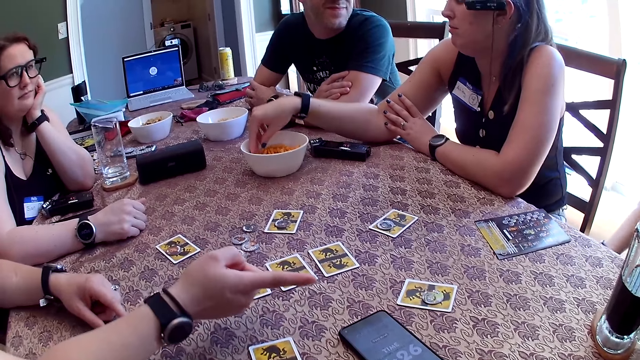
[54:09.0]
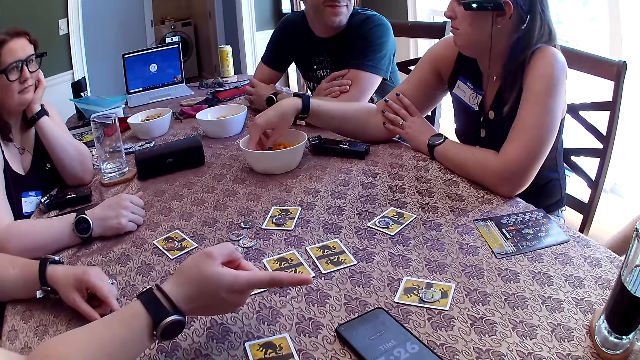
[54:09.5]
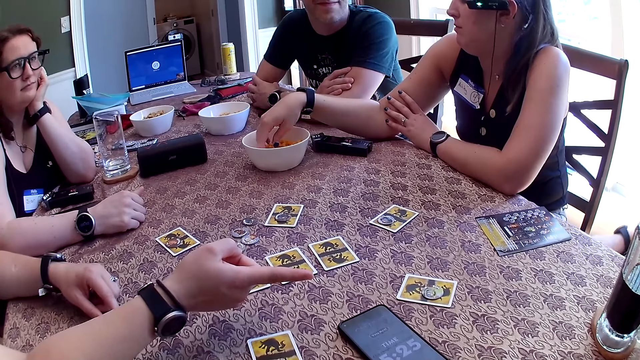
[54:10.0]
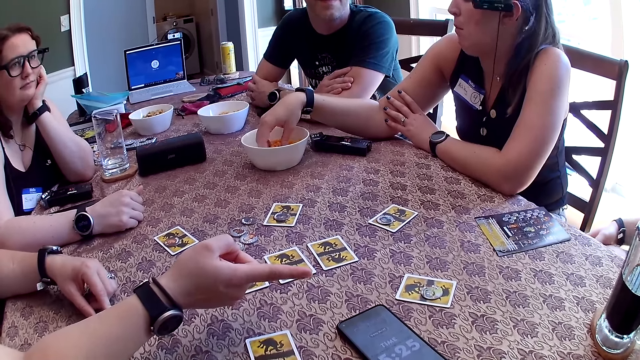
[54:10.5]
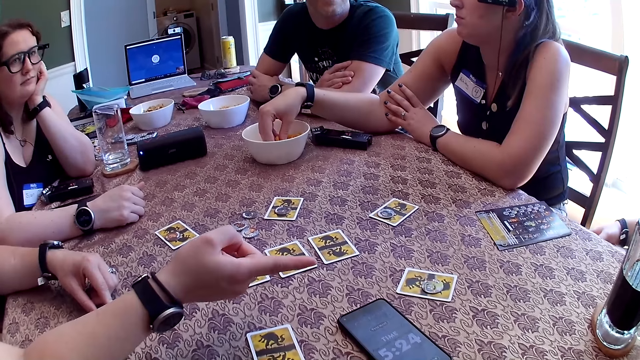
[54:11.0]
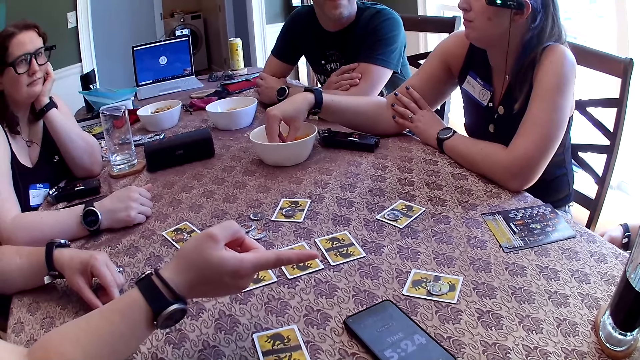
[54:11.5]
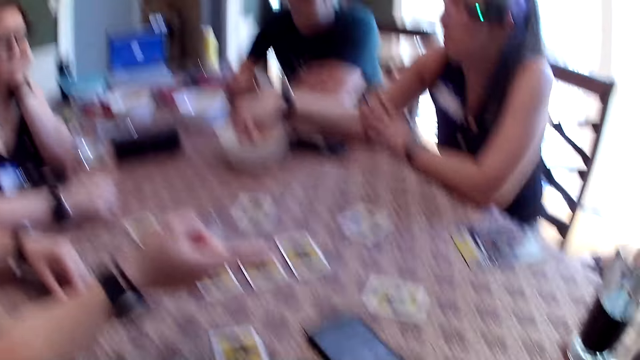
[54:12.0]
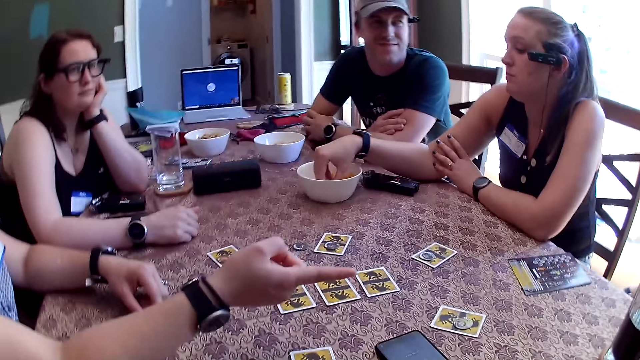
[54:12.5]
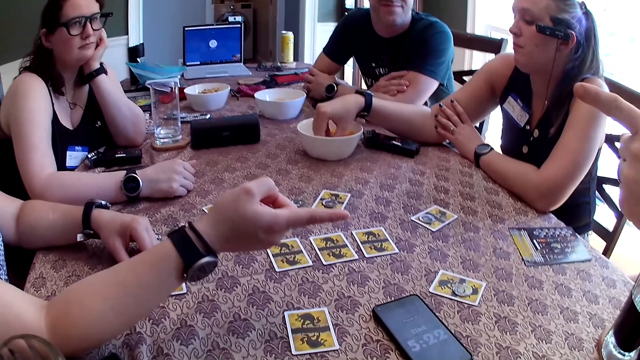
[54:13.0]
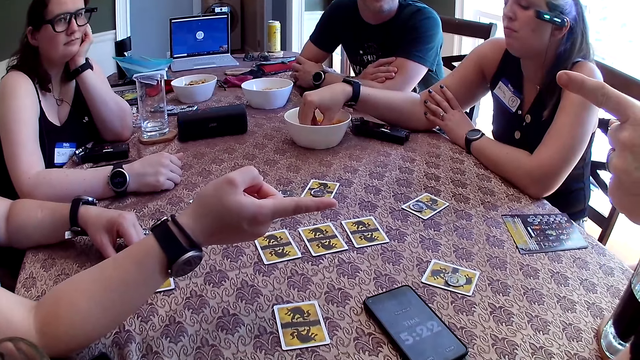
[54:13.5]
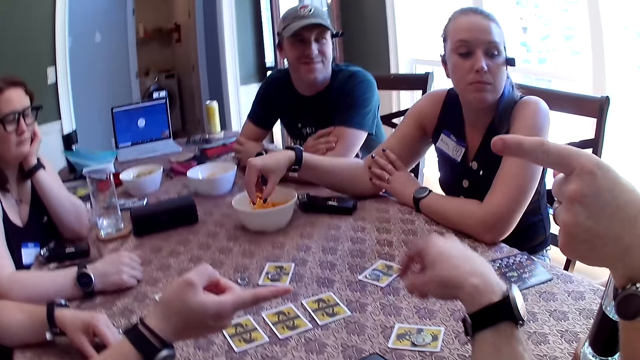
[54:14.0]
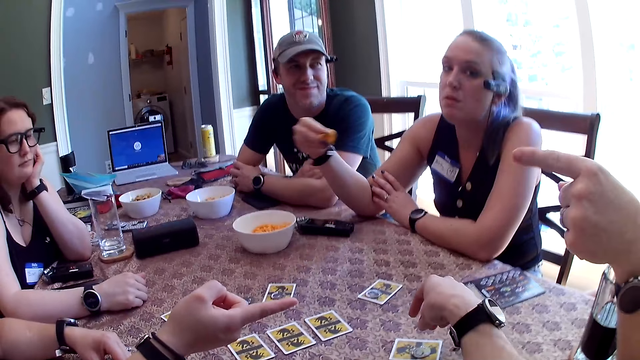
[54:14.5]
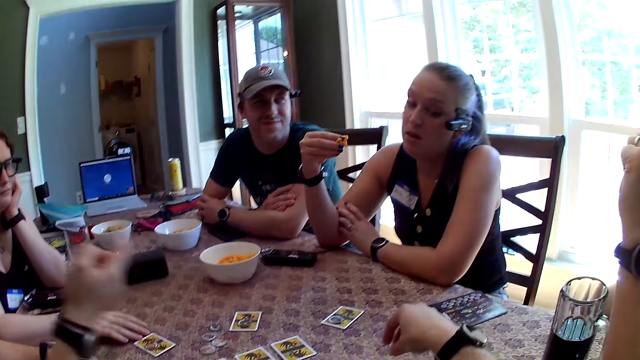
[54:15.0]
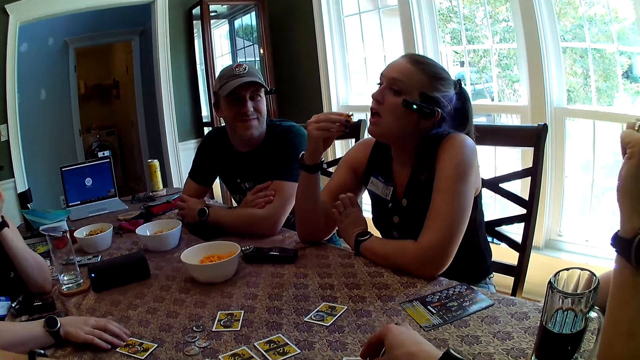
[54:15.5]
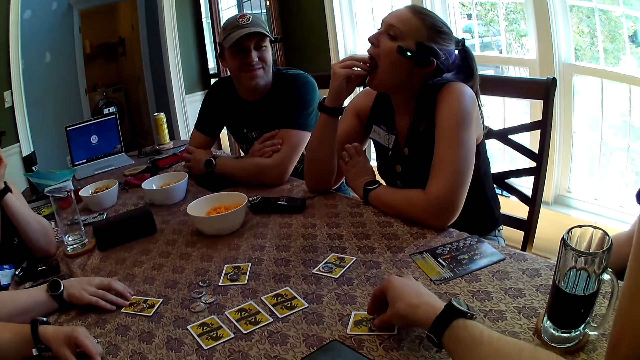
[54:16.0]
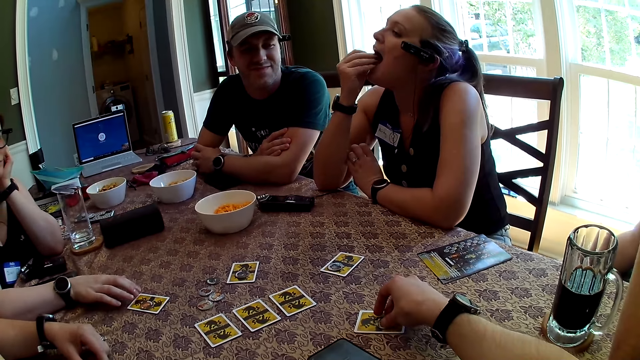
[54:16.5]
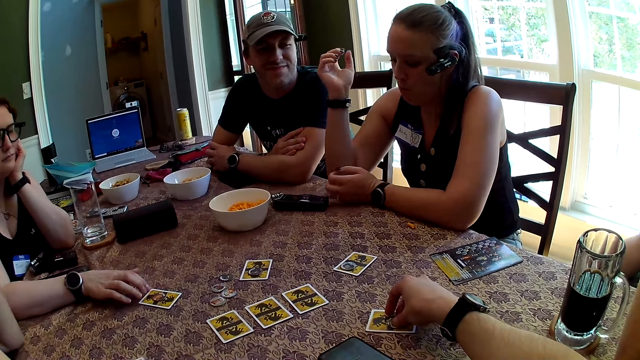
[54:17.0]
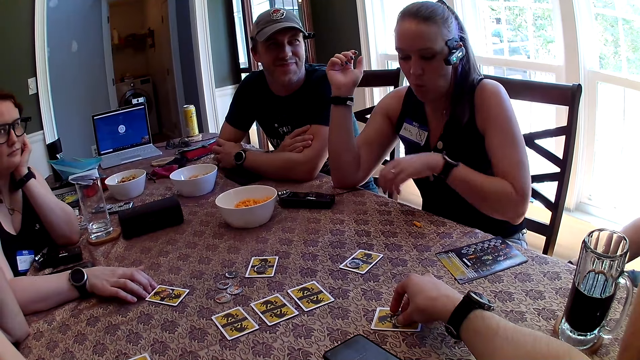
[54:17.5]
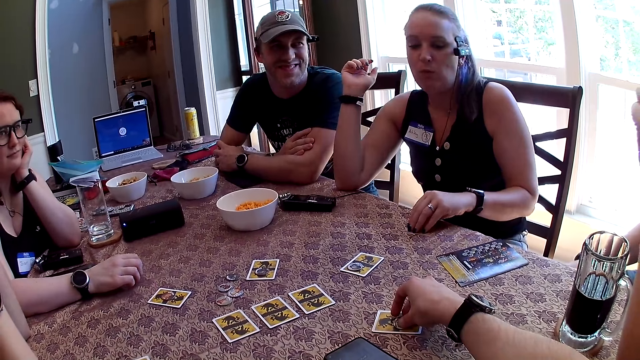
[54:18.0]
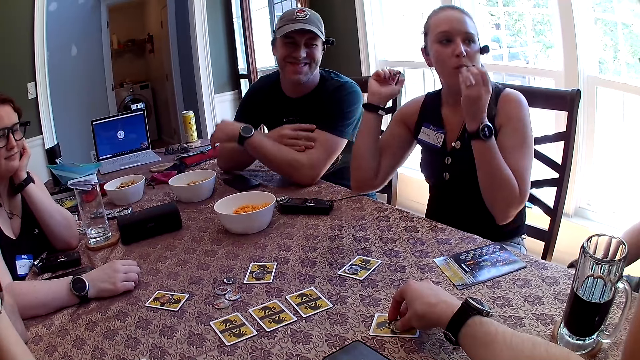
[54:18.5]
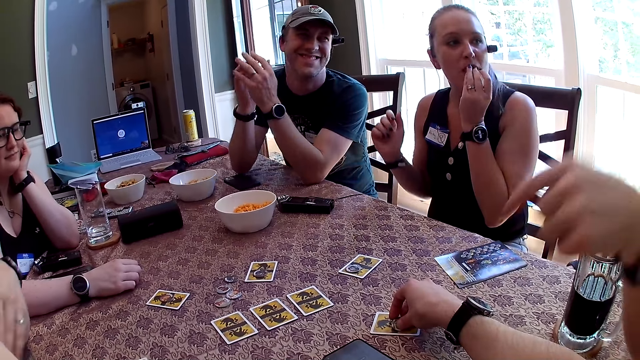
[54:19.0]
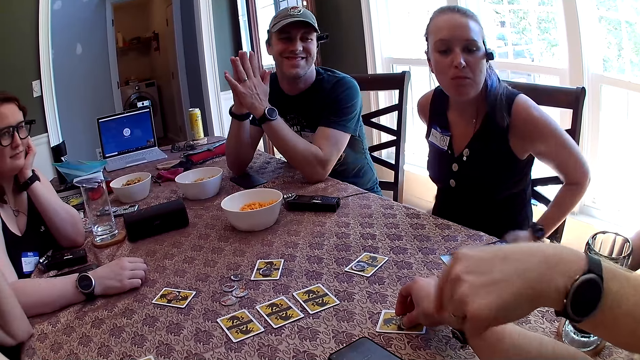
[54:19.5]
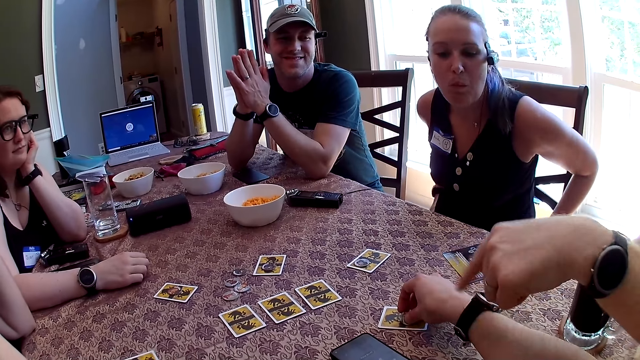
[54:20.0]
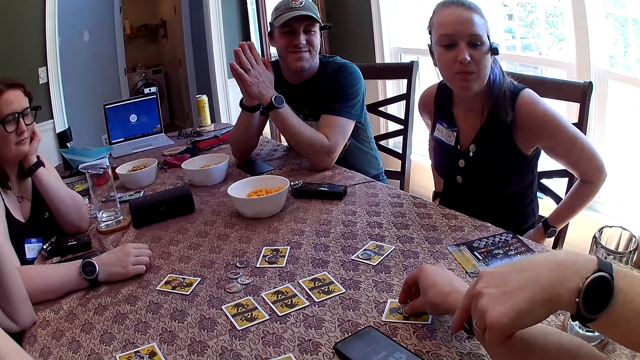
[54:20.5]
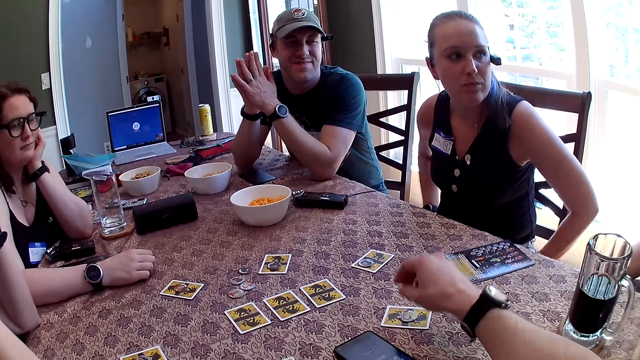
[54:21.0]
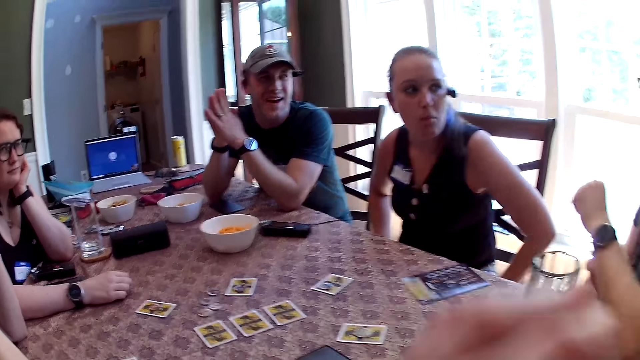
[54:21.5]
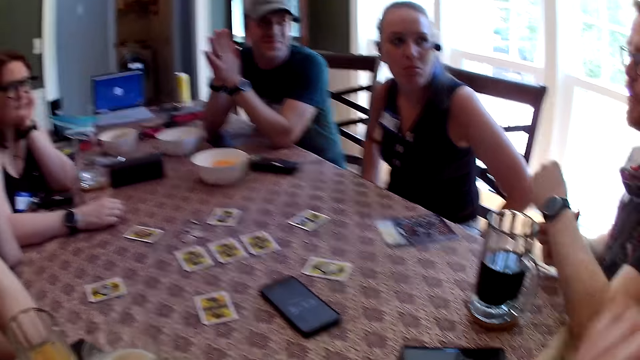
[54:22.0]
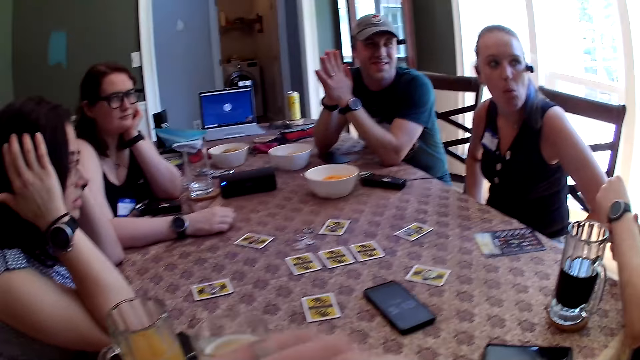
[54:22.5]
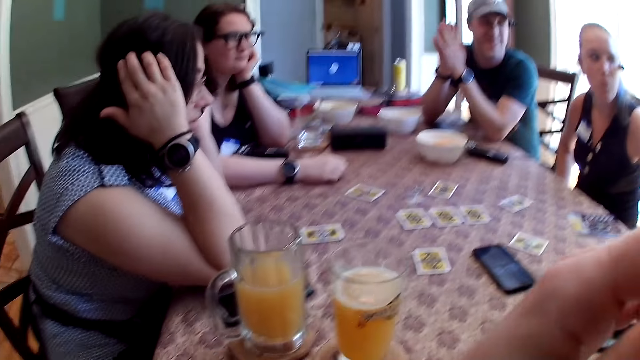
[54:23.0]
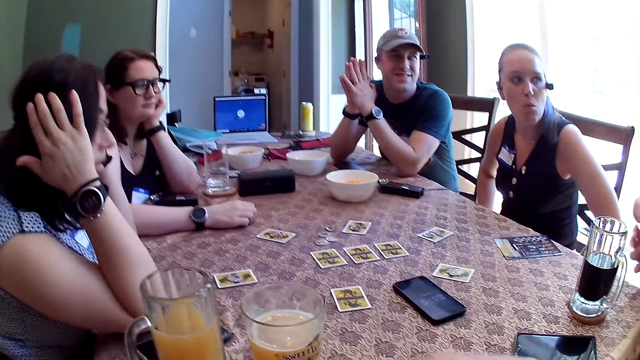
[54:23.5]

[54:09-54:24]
The woman puts her right hand in the bowl on the table. The woman picks a snack from the bowl on the table with her left hand. Another woman touches a card. The camera wearer touches a token on the card on the table with his right hand. A third woman eats snacks. The third woman drops a biscuit on the table from her right hand. A fourth woman raises a hand. The third woman picks the biscuit from the table with her left hand. The second woman folds a hand. The third woman eats the biscuit in her left hand. A man joins both hands together. Another man talks. The third woman puts her hands on her legs. The camera wearer touches the token on the card on the table with his right hand. He converses with the group of people at the table. The other man touches a hand. The camera wearer raises his hand.

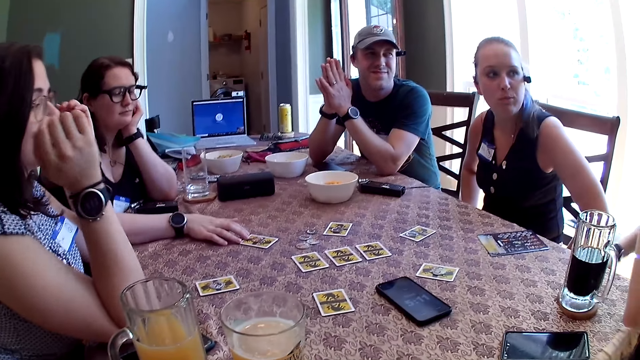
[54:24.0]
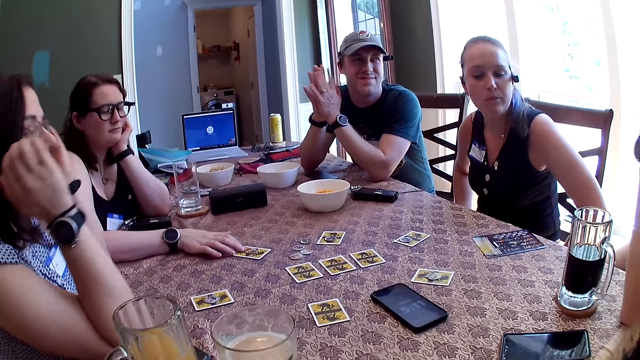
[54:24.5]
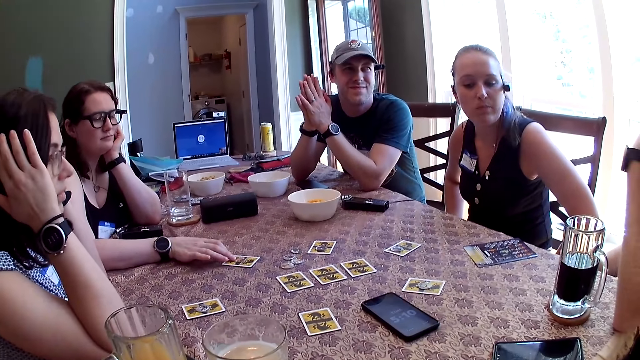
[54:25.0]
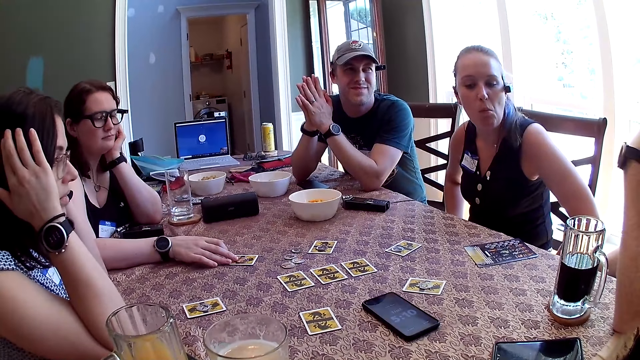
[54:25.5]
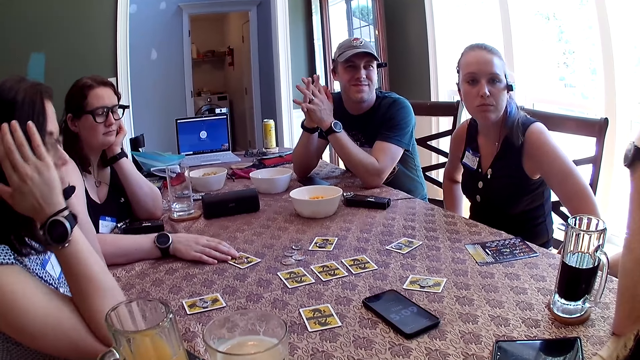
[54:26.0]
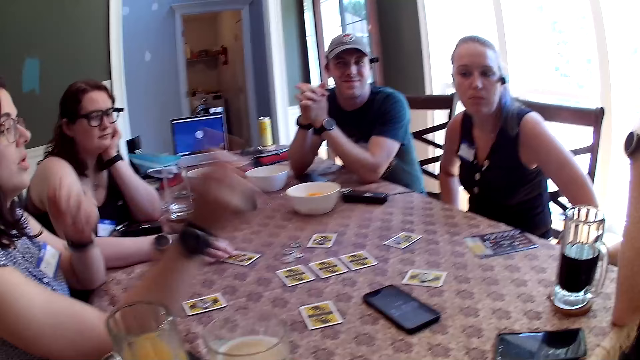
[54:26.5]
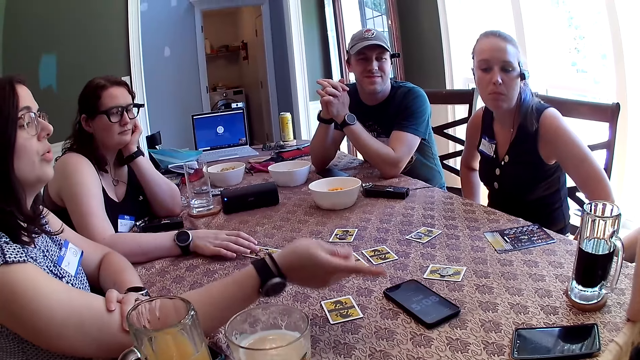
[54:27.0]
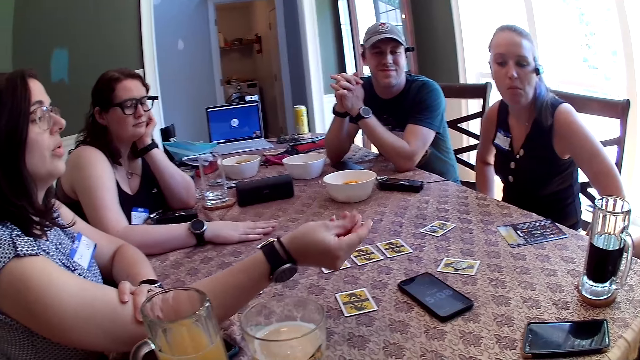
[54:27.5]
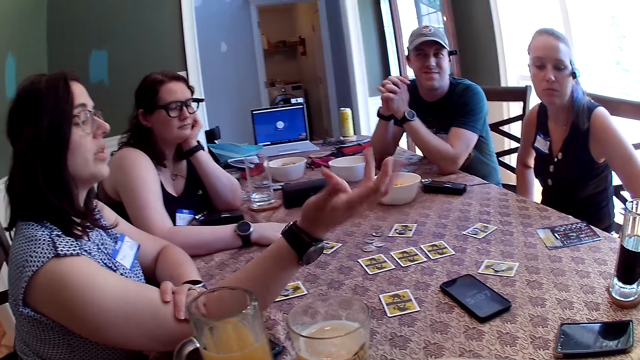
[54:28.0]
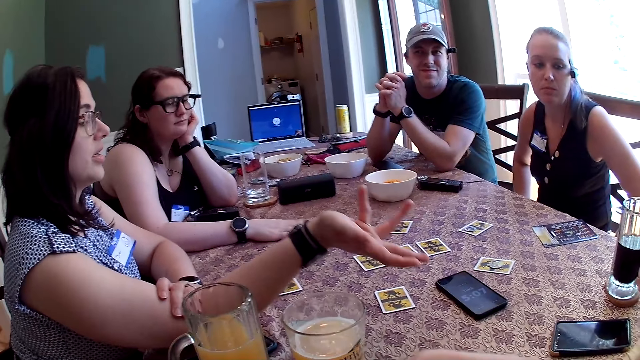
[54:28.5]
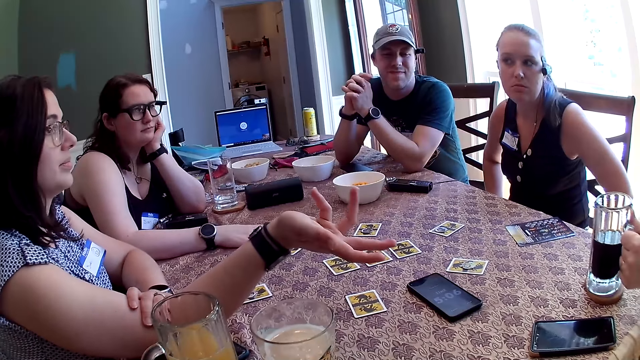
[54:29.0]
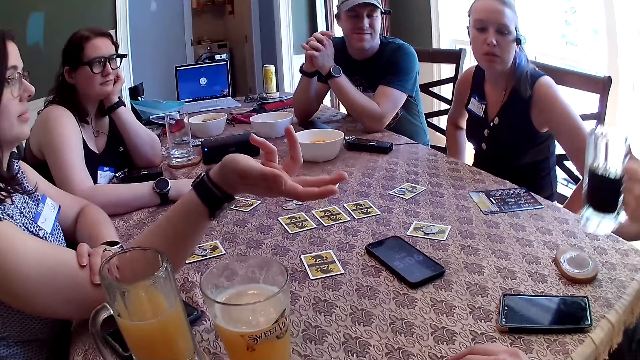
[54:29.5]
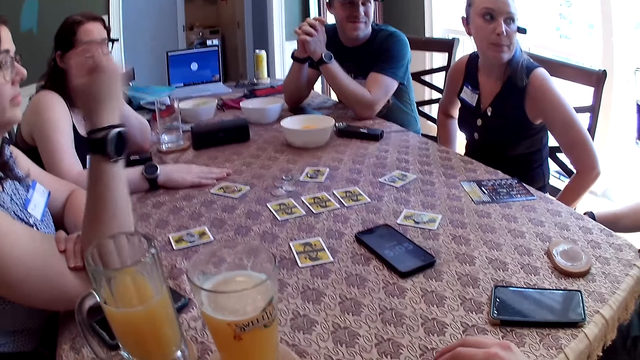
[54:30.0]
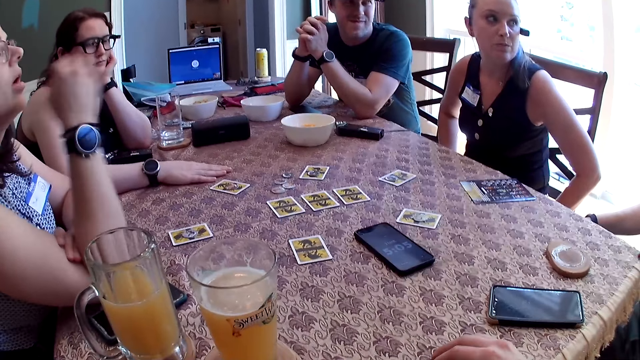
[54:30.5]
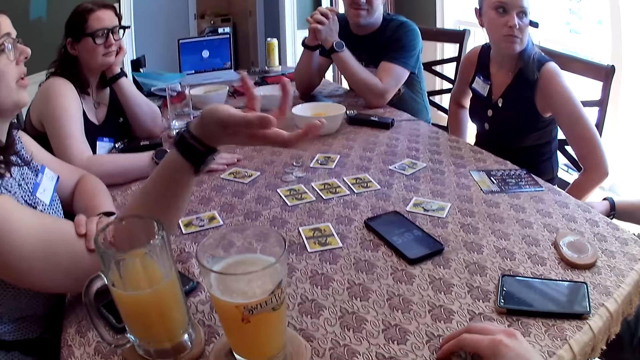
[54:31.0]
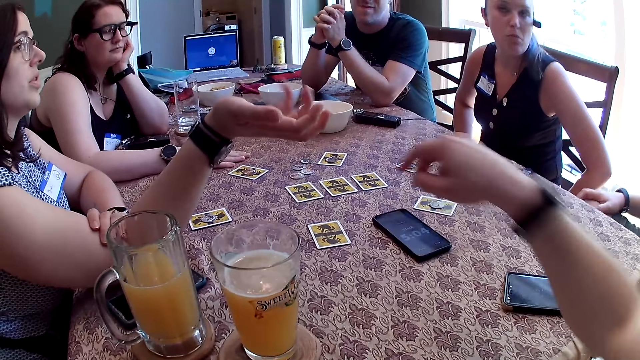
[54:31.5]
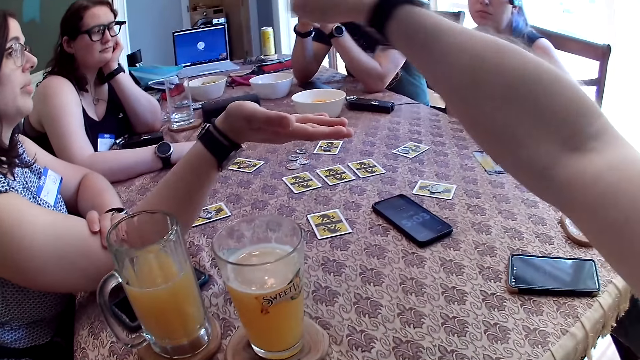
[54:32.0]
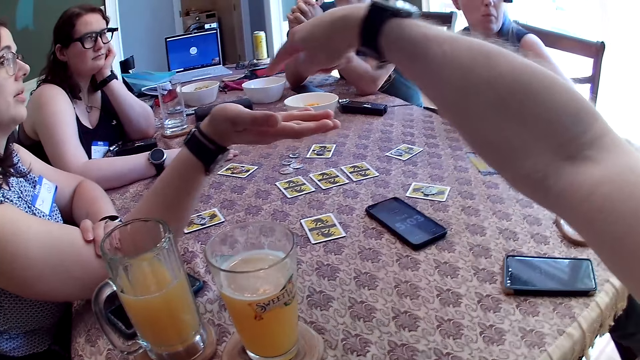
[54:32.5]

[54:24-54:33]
A woman touches a card. Another woman touches her hair. A man interlocks his hands. The other woman points her right hand at another man. The other man takes a glass of wine from the table with his left hand. The other man drinks from the glass of wine in his left hand. The camera wearer puts a hand forward.
